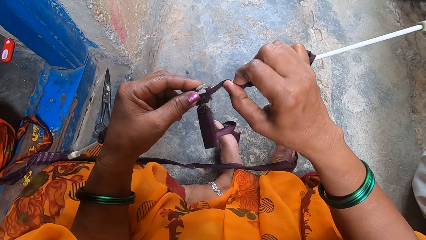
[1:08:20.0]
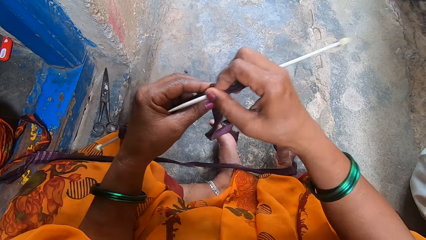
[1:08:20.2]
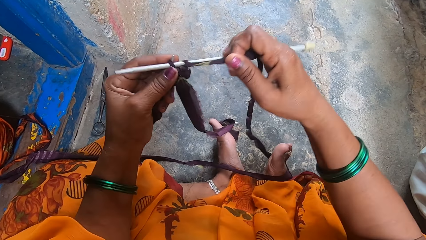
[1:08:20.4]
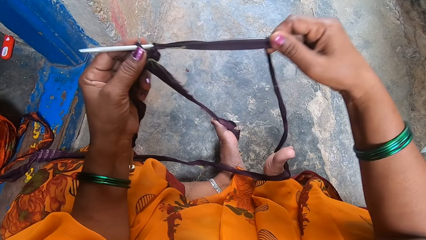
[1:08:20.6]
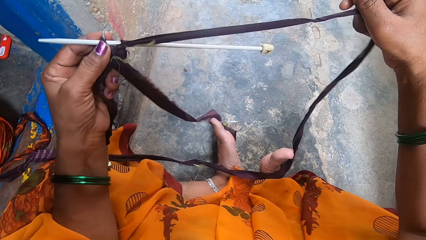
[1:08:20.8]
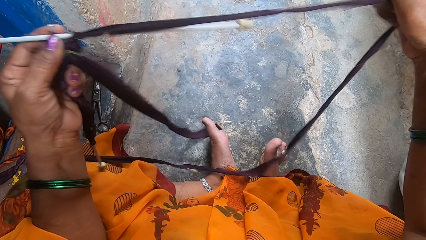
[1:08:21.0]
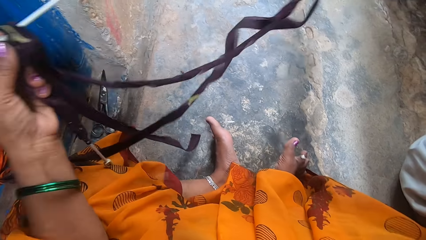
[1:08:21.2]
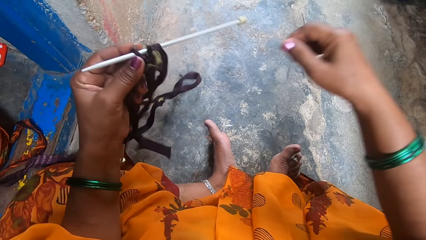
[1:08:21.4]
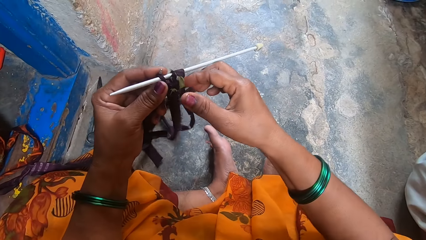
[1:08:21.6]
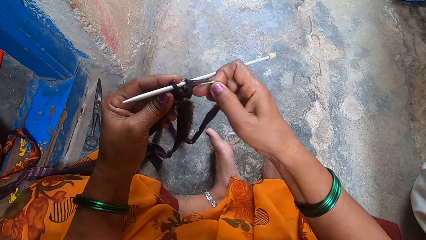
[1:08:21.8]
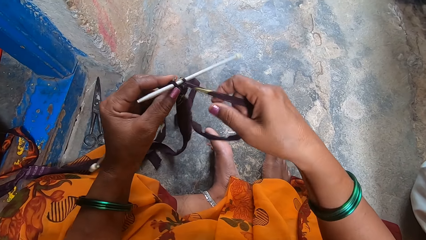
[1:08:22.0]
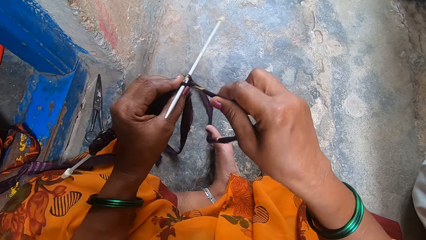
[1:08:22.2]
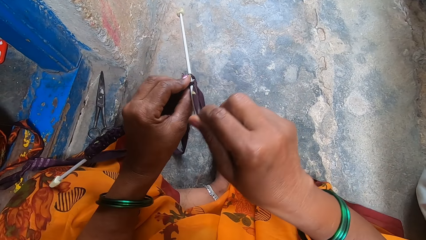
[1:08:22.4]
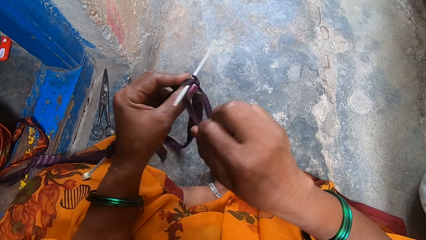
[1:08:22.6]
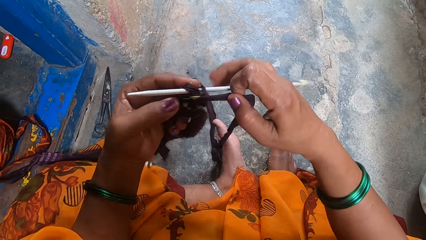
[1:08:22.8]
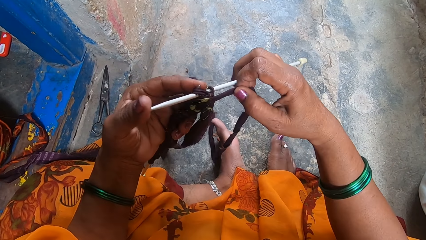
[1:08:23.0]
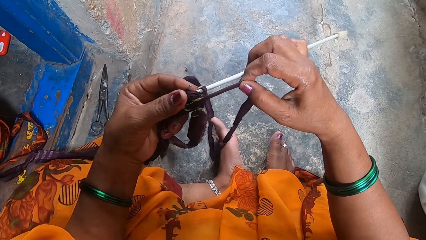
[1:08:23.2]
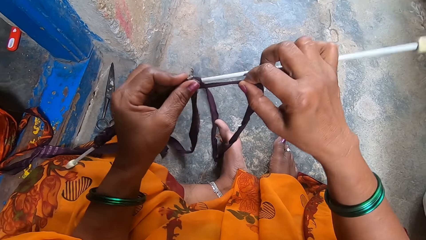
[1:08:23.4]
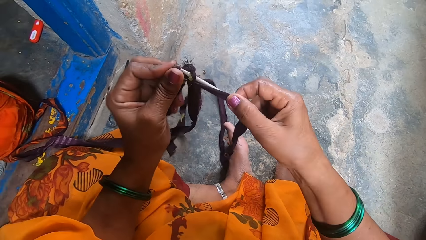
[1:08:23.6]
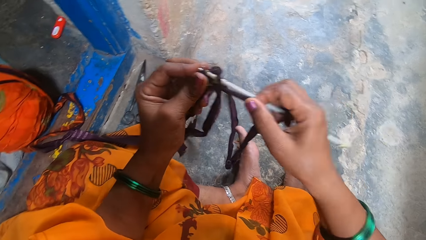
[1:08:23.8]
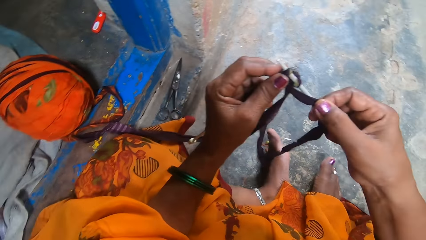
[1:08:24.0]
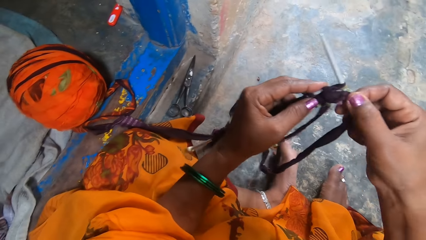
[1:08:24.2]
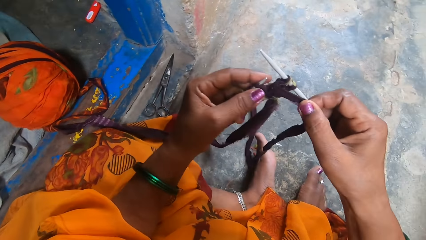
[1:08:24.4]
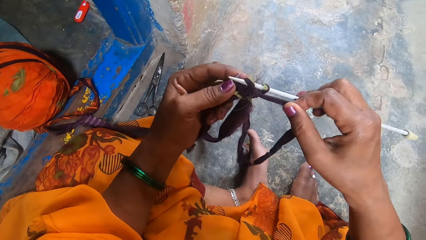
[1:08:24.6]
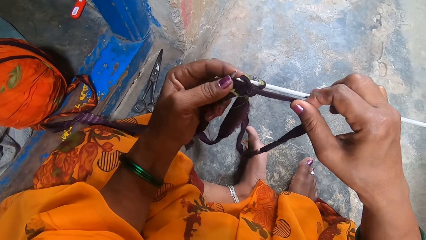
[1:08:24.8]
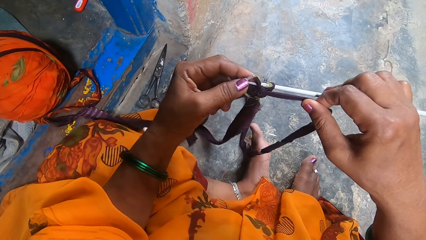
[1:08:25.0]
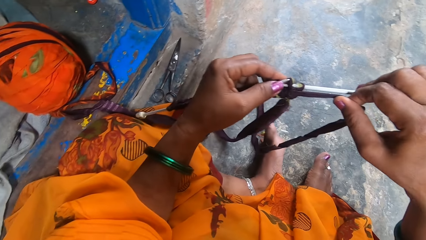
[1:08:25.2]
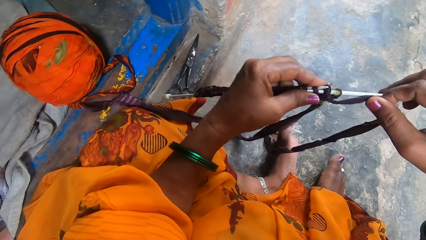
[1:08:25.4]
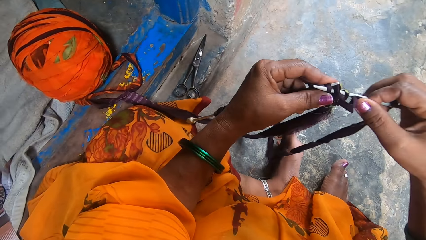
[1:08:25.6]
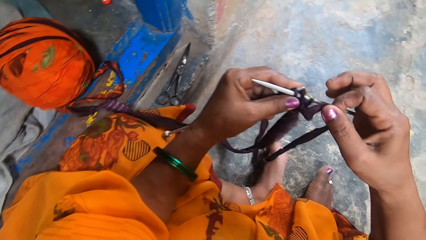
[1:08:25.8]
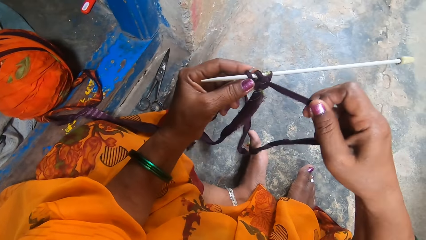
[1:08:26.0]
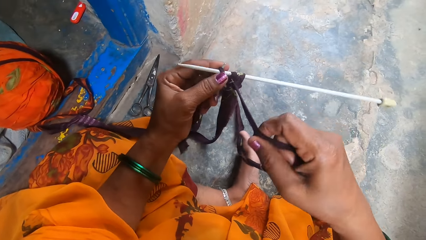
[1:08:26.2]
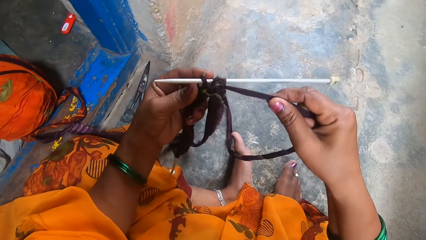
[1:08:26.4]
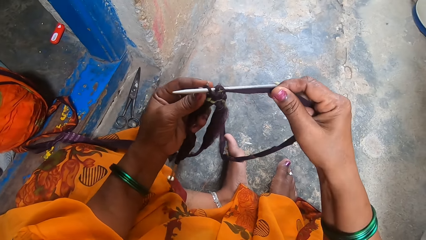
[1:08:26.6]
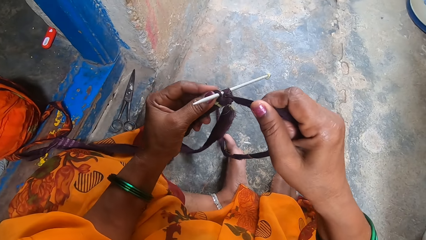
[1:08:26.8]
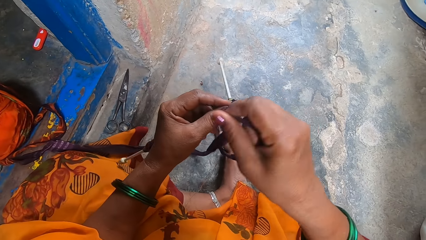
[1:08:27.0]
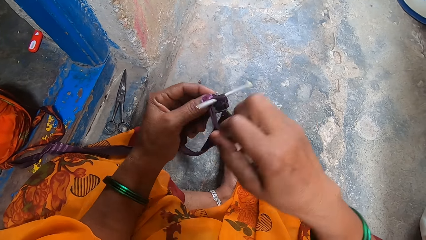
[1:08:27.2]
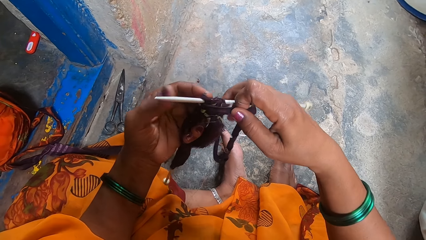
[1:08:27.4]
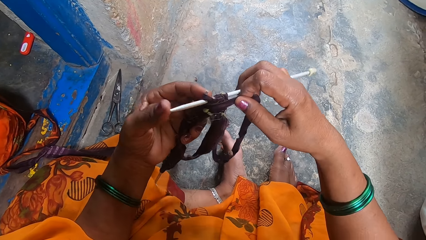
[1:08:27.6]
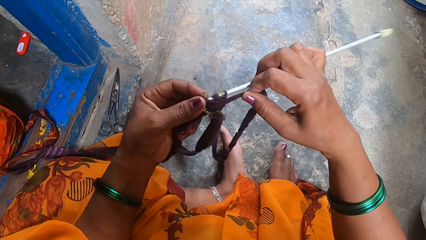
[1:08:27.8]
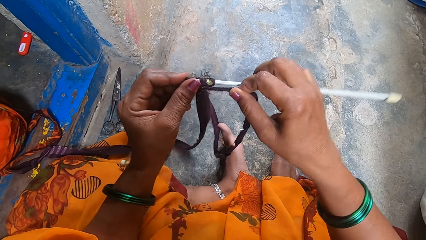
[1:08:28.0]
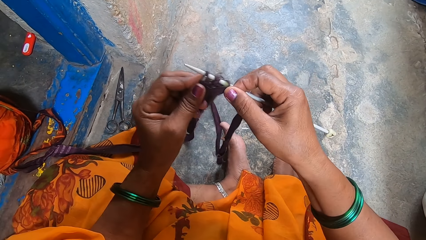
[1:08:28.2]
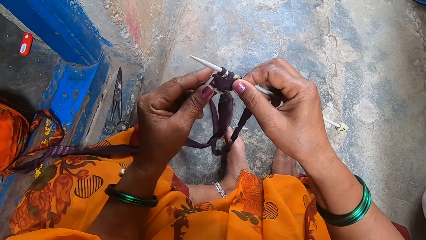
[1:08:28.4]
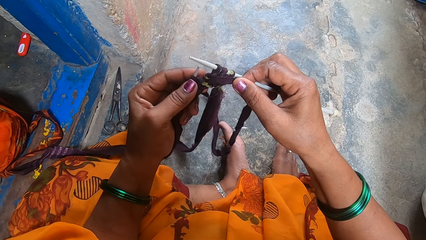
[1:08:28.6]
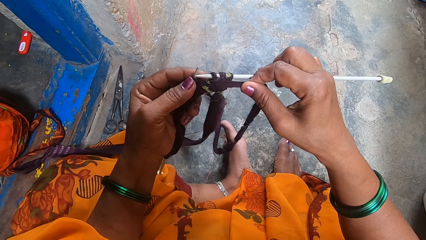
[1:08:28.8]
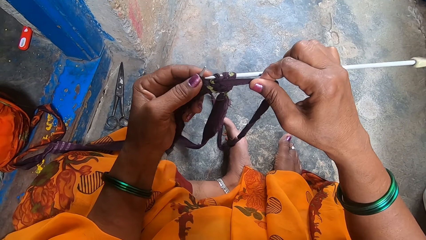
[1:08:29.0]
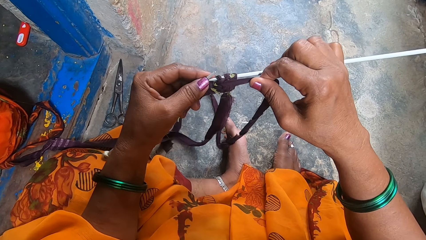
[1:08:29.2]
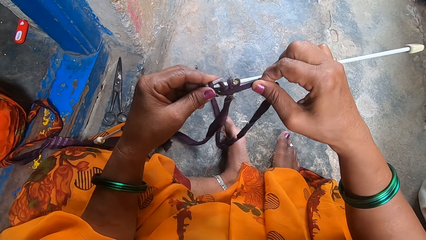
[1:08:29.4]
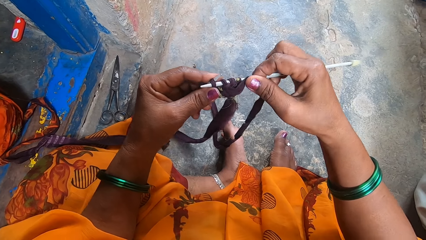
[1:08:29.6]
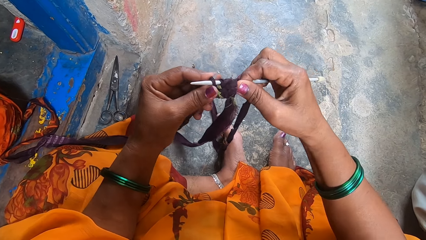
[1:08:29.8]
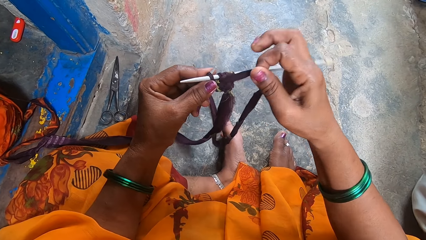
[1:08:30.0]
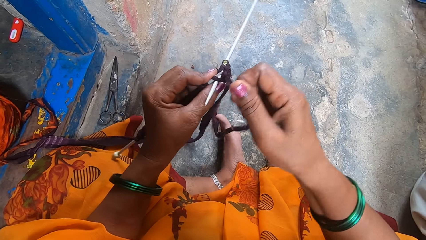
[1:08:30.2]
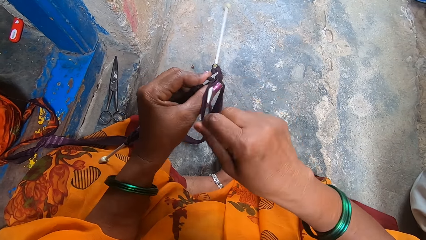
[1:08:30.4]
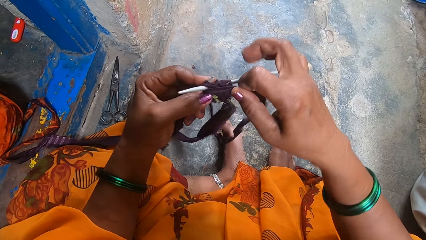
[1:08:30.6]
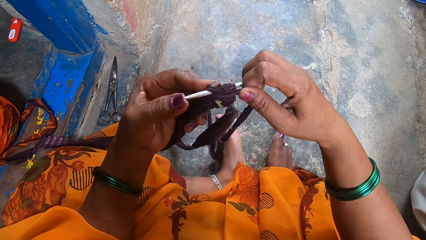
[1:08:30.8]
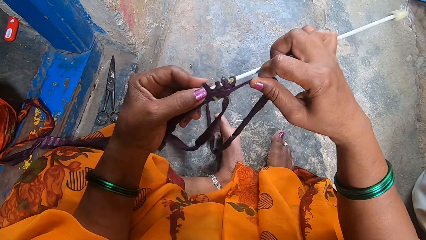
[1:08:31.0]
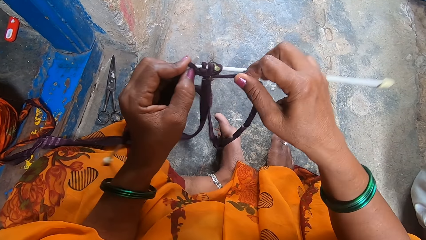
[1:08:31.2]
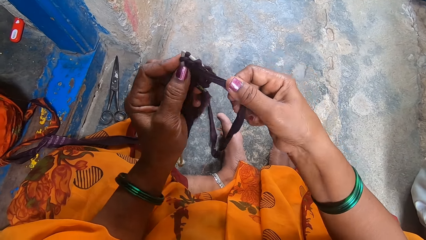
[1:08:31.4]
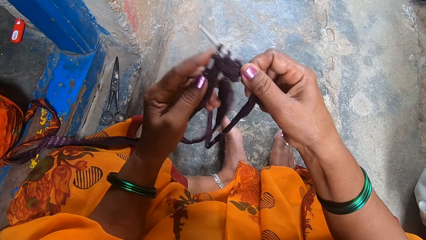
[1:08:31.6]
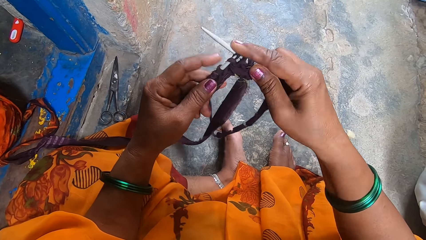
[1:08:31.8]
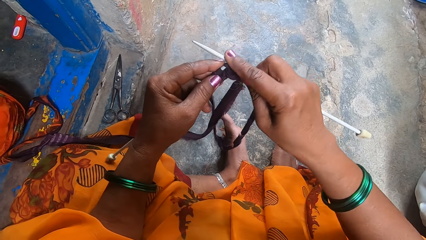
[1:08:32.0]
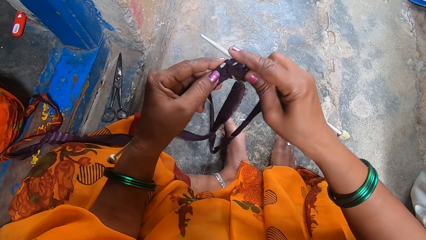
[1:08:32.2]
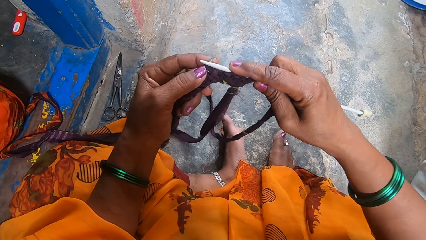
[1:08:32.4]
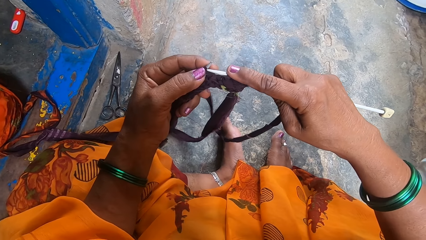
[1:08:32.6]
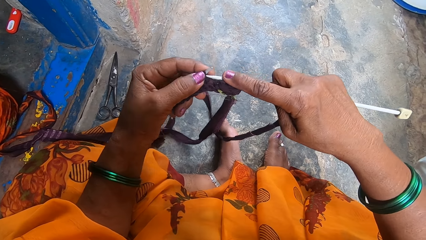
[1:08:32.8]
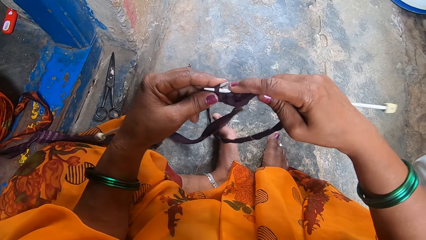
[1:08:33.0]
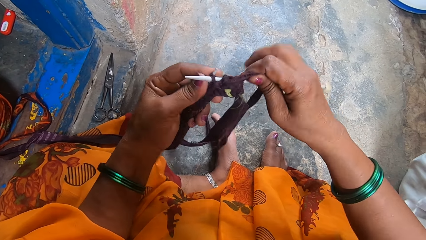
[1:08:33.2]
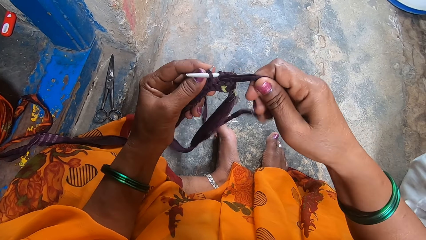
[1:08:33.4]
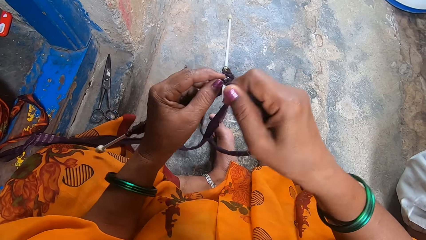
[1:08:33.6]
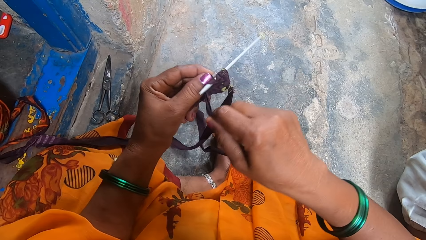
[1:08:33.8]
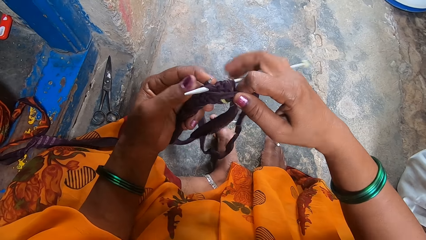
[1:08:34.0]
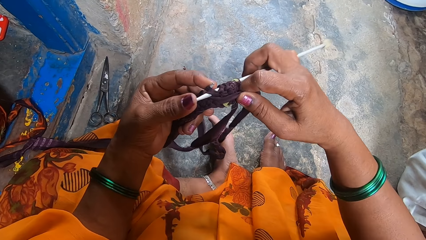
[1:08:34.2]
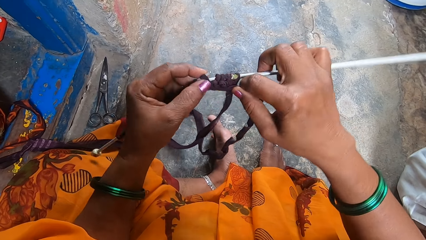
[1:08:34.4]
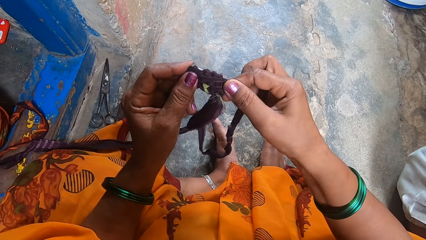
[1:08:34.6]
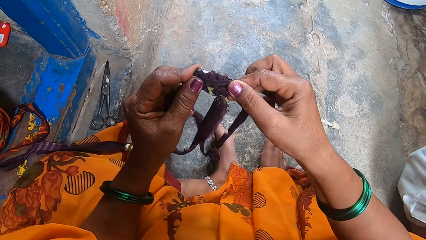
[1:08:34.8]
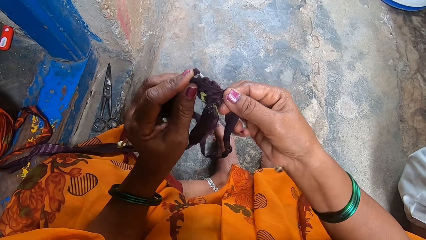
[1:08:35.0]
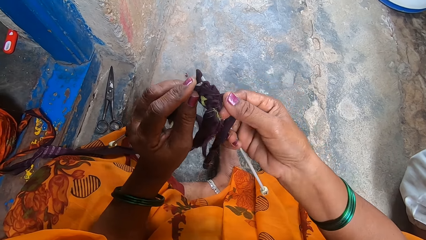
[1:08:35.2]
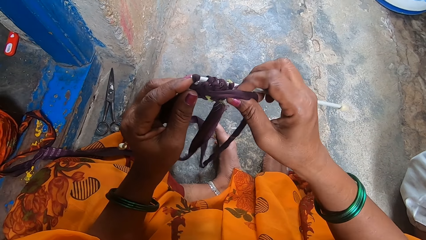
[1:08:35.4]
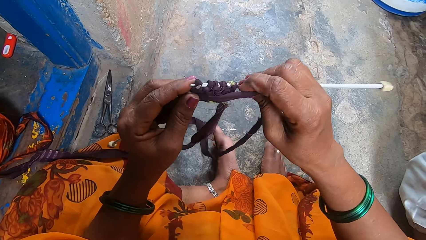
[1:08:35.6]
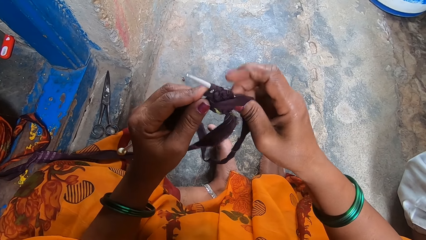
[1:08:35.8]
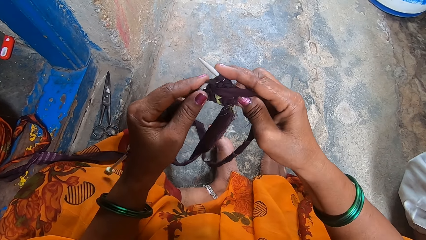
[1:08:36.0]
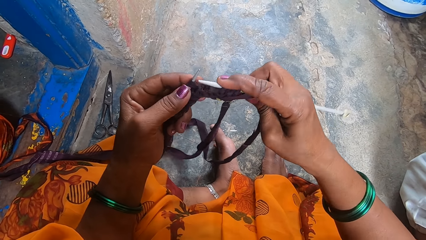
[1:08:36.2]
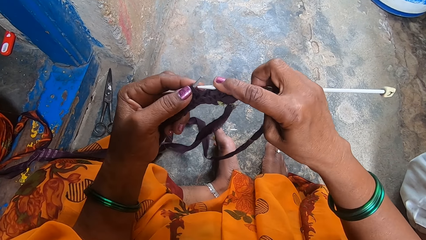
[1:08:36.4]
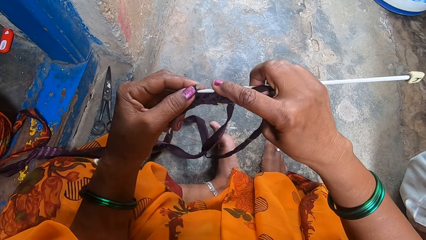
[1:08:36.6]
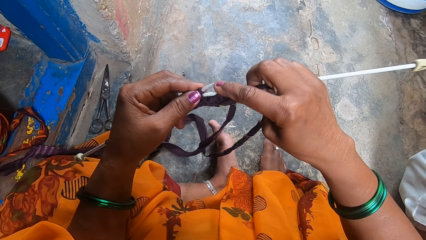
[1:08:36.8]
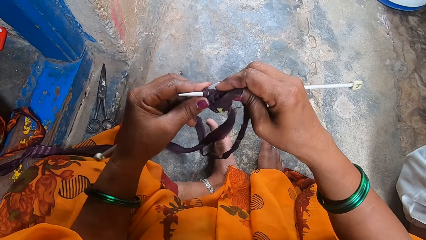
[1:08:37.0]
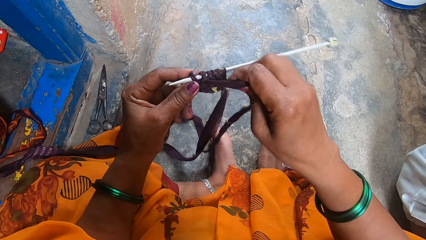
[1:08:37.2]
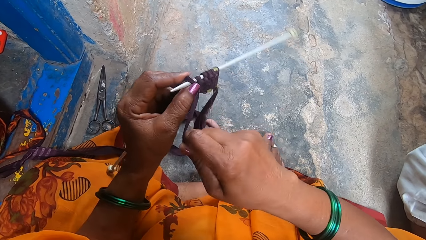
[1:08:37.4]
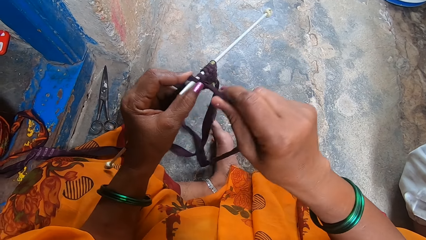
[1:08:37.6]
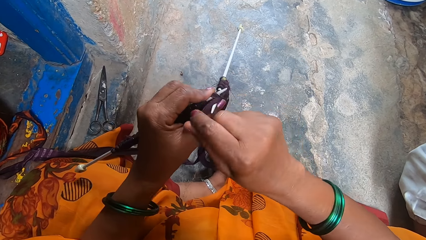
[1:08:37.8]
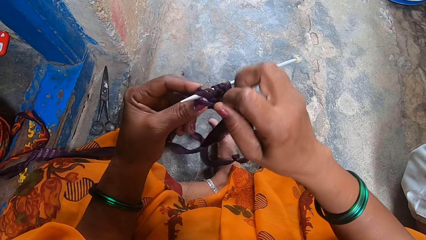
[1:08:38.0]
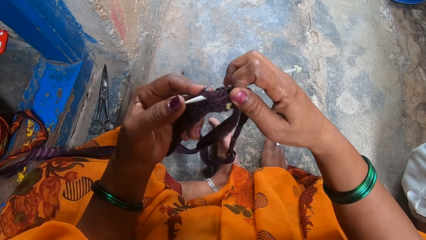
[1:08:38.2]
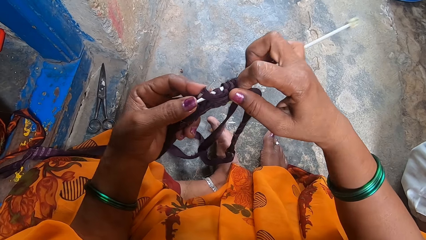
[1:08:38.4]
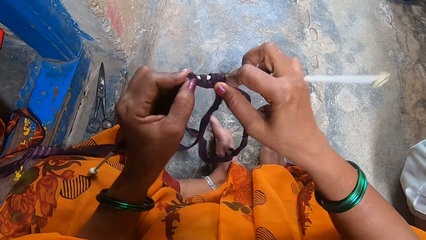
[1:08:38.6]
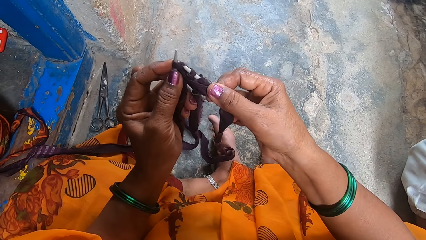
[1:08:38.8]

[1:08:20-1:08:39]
The camera wearer stretches out the cloth strip. They knit a fabric with the knitting needle and cloth strips. A boy sleeps next to the camera wearer.
